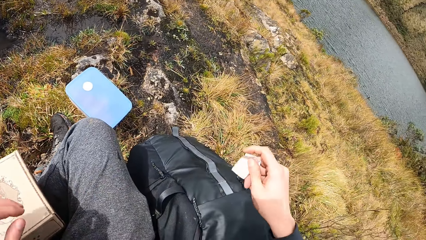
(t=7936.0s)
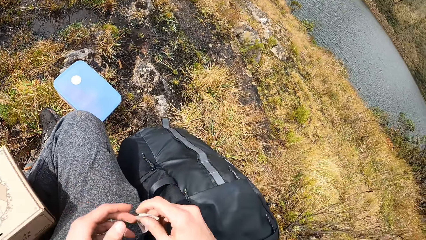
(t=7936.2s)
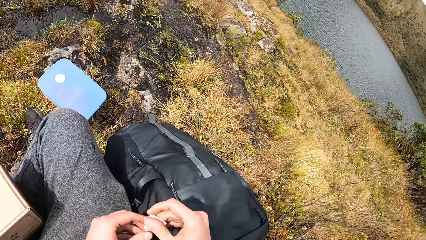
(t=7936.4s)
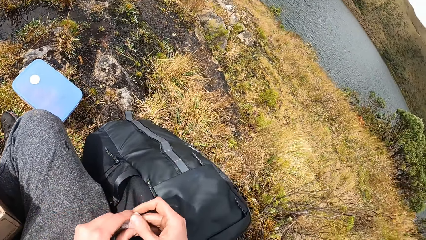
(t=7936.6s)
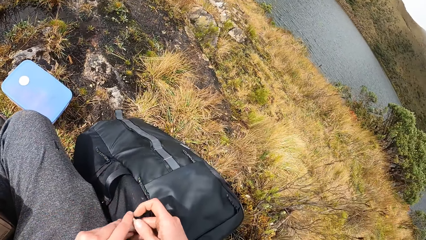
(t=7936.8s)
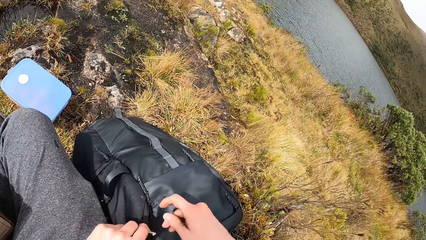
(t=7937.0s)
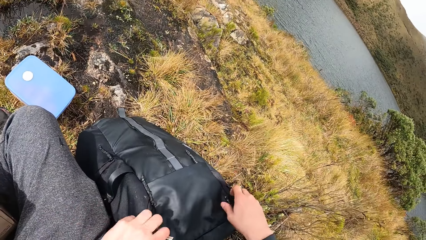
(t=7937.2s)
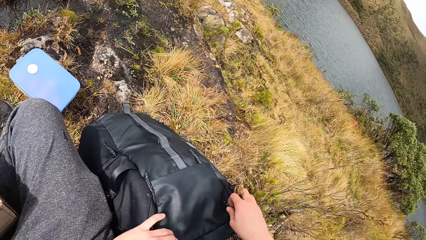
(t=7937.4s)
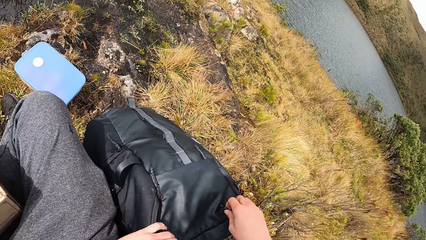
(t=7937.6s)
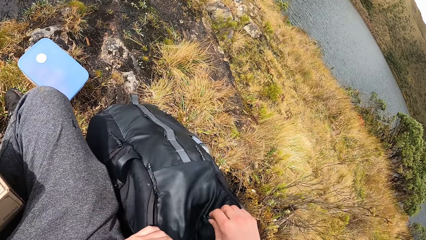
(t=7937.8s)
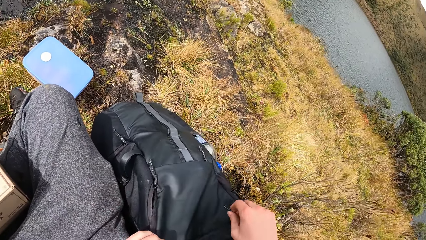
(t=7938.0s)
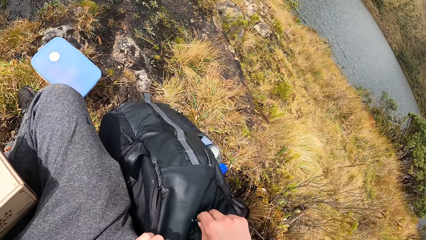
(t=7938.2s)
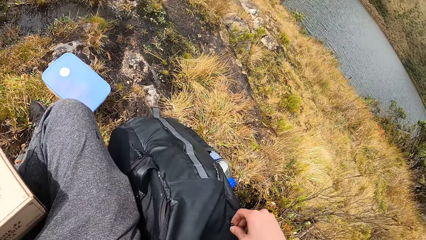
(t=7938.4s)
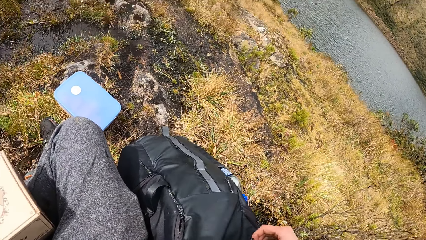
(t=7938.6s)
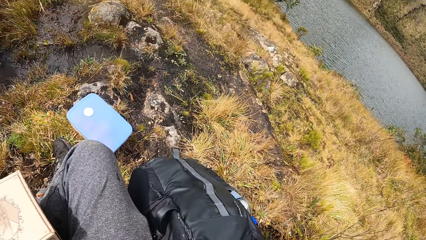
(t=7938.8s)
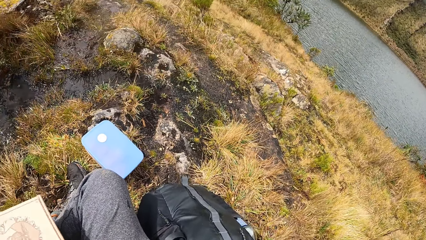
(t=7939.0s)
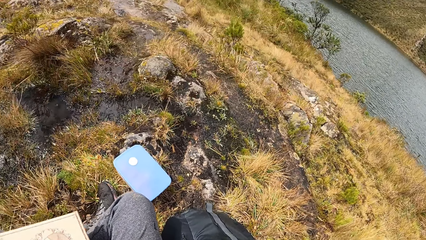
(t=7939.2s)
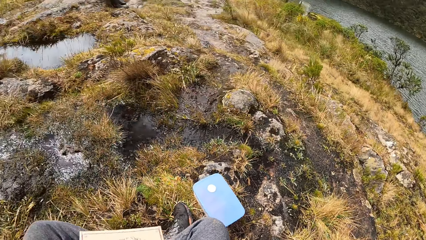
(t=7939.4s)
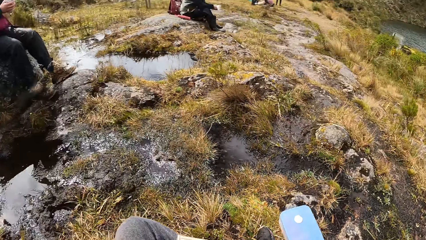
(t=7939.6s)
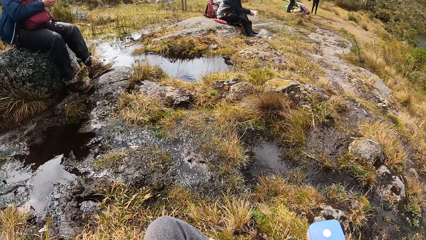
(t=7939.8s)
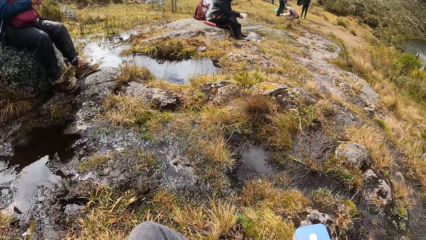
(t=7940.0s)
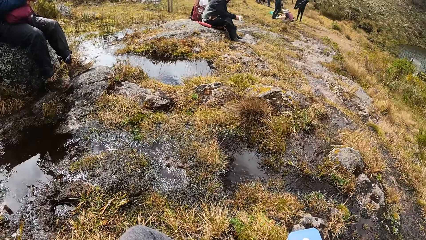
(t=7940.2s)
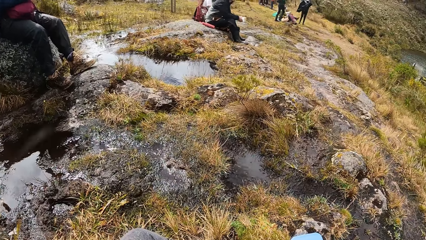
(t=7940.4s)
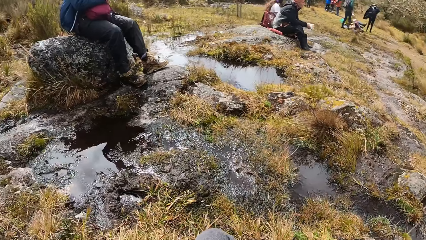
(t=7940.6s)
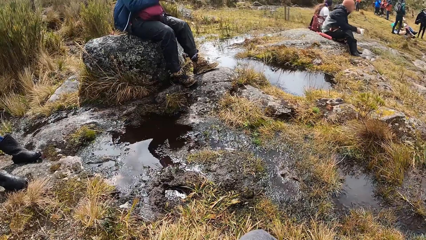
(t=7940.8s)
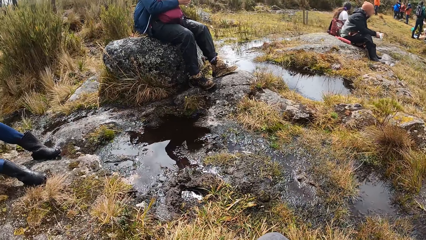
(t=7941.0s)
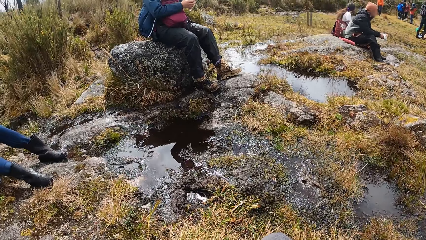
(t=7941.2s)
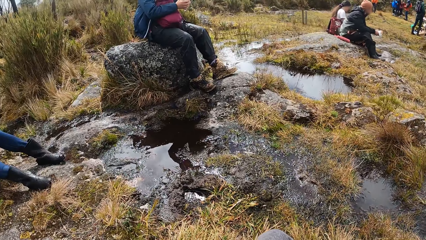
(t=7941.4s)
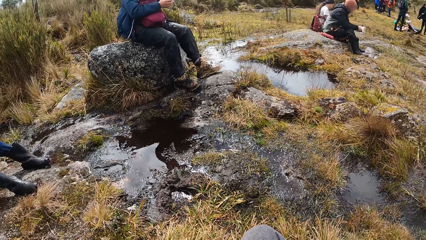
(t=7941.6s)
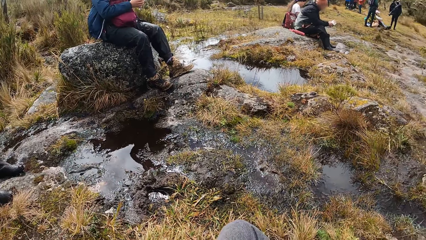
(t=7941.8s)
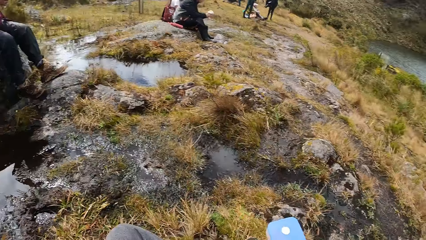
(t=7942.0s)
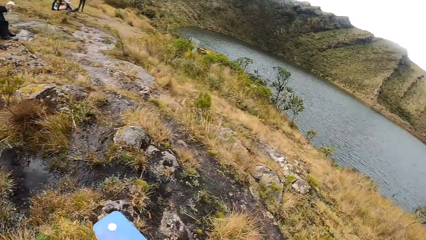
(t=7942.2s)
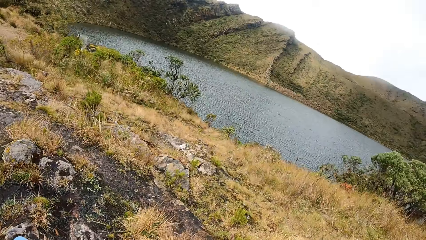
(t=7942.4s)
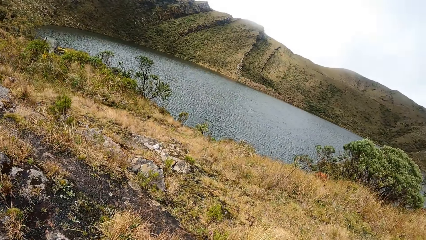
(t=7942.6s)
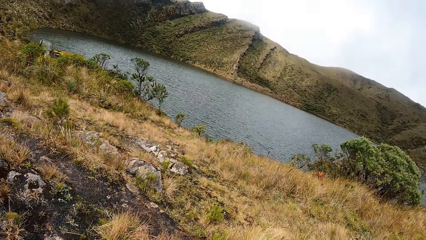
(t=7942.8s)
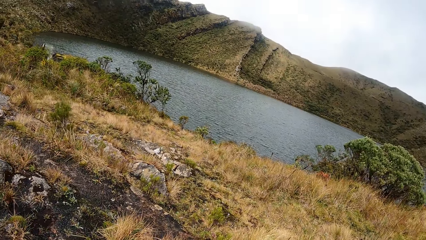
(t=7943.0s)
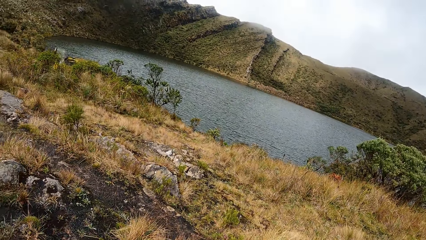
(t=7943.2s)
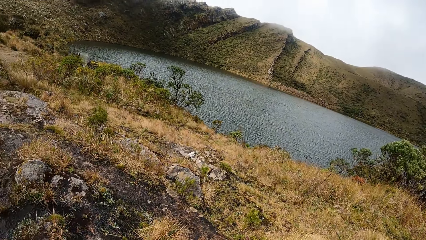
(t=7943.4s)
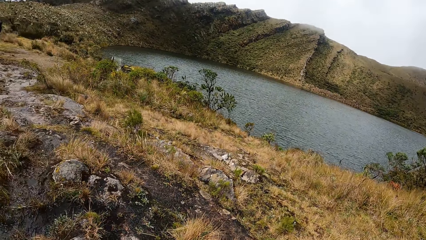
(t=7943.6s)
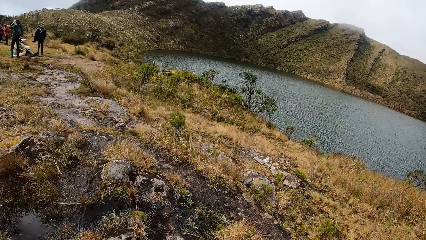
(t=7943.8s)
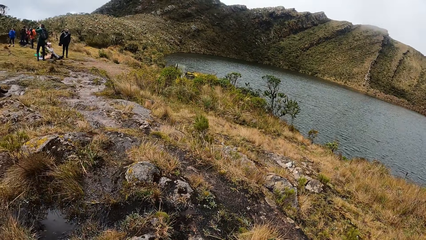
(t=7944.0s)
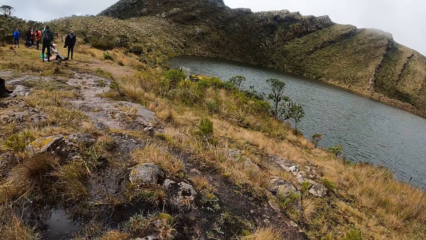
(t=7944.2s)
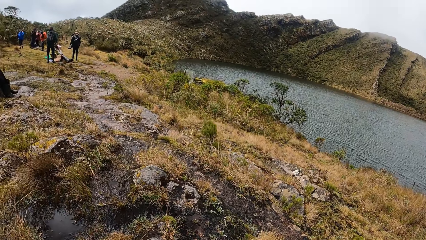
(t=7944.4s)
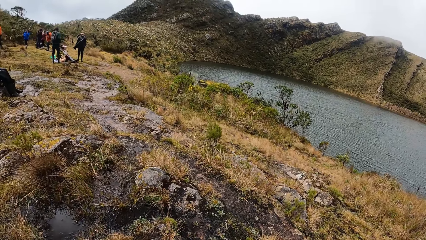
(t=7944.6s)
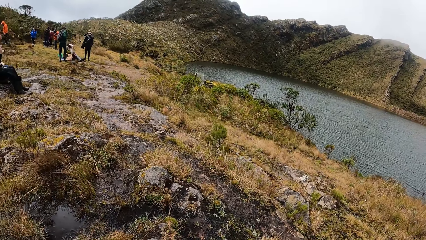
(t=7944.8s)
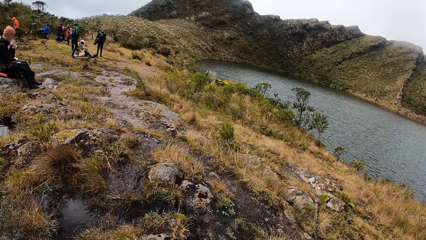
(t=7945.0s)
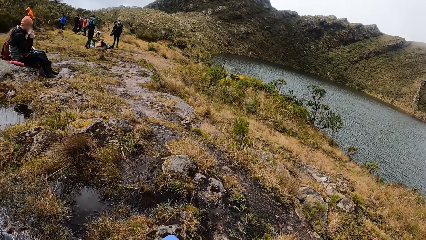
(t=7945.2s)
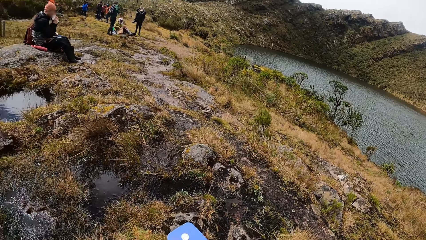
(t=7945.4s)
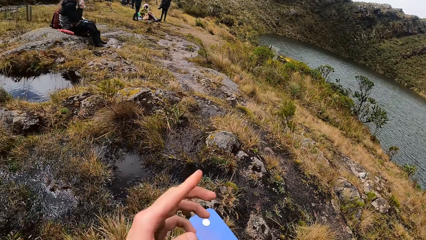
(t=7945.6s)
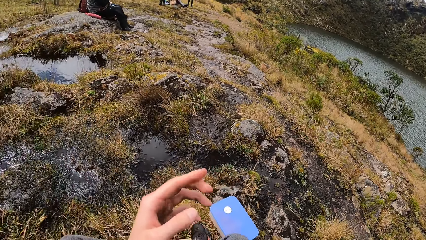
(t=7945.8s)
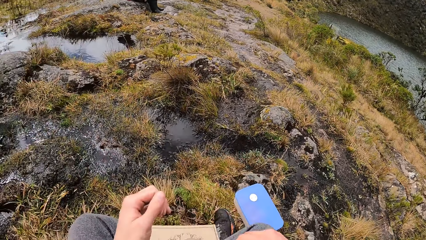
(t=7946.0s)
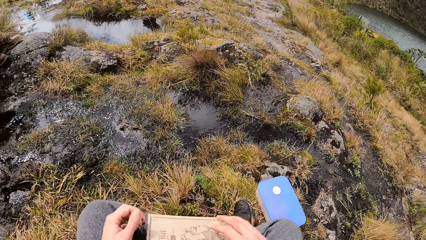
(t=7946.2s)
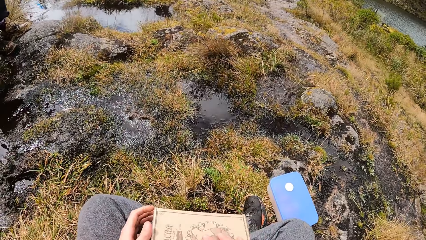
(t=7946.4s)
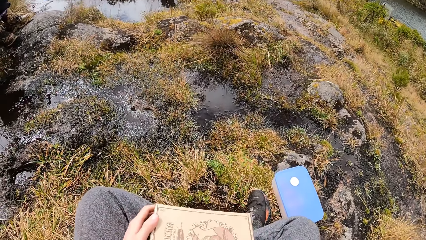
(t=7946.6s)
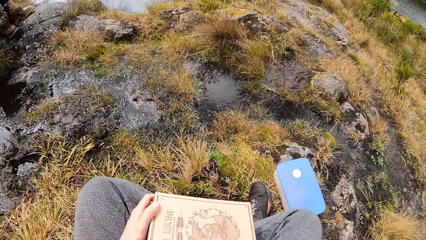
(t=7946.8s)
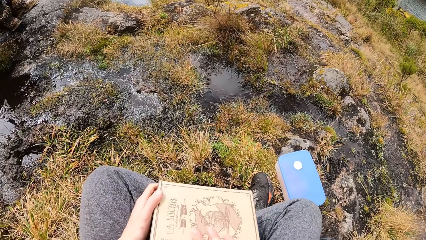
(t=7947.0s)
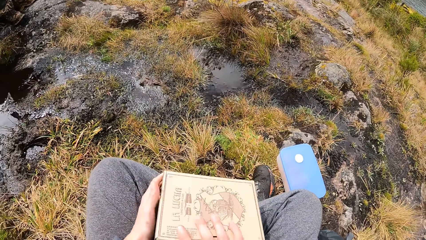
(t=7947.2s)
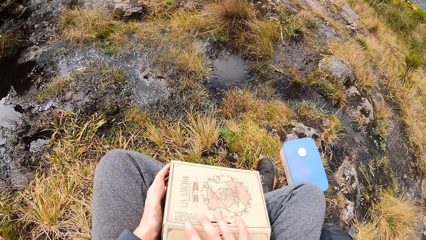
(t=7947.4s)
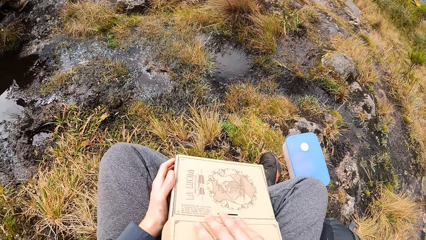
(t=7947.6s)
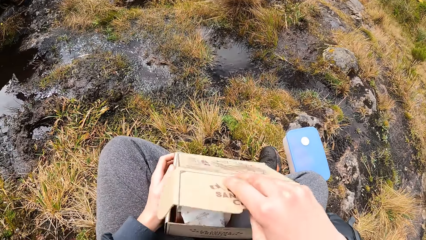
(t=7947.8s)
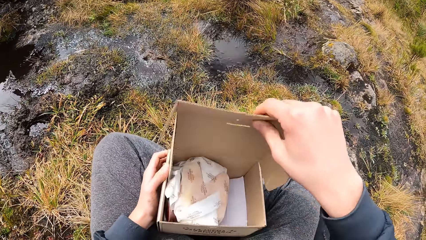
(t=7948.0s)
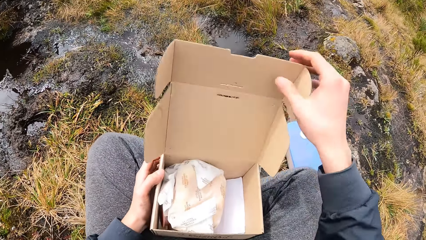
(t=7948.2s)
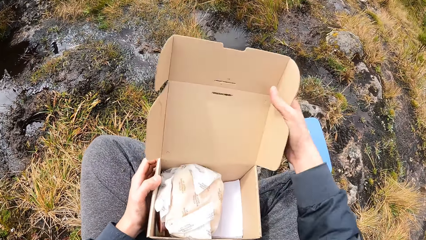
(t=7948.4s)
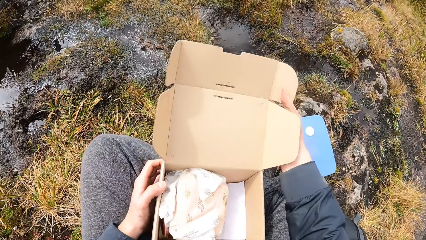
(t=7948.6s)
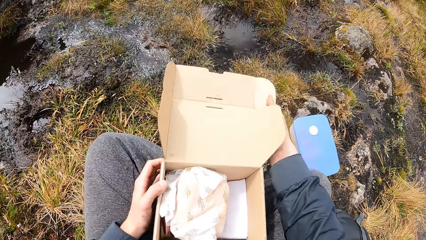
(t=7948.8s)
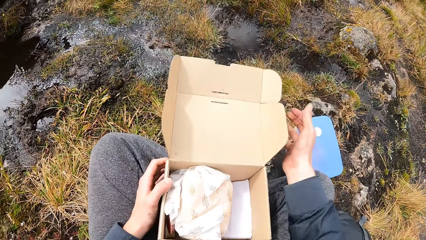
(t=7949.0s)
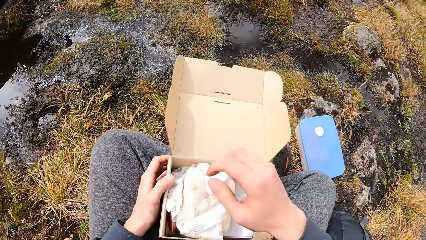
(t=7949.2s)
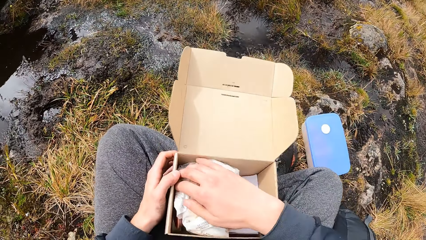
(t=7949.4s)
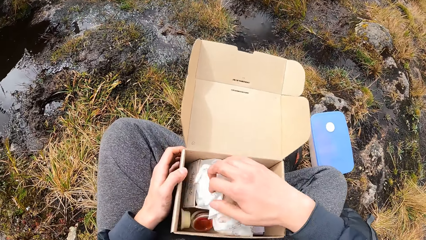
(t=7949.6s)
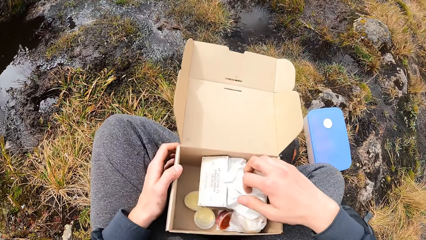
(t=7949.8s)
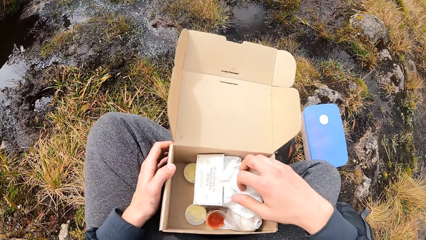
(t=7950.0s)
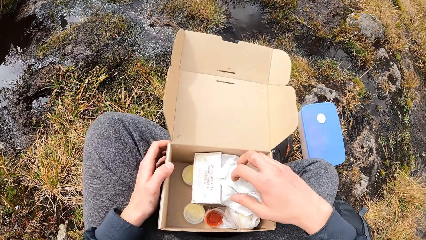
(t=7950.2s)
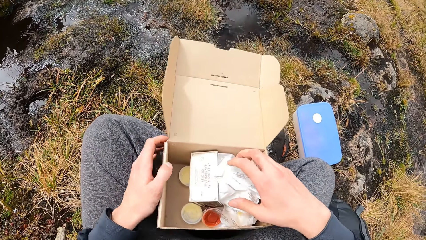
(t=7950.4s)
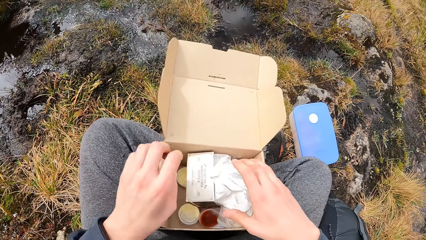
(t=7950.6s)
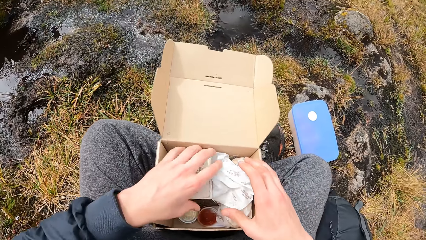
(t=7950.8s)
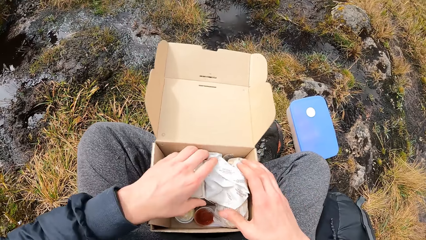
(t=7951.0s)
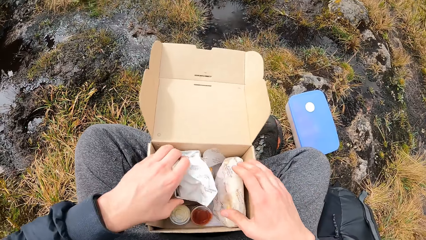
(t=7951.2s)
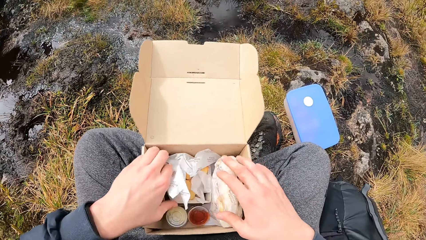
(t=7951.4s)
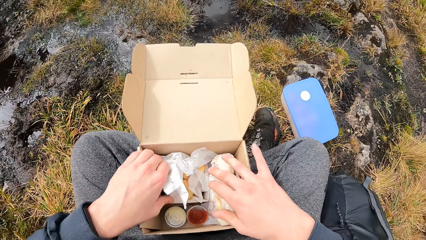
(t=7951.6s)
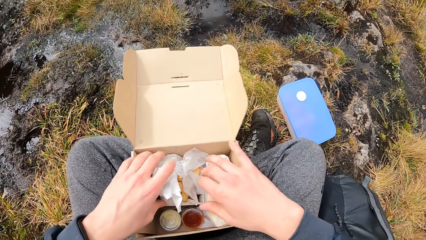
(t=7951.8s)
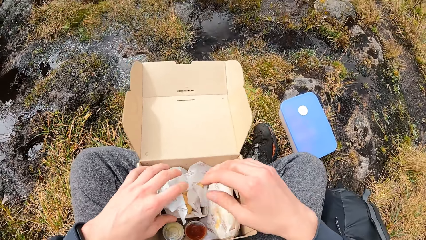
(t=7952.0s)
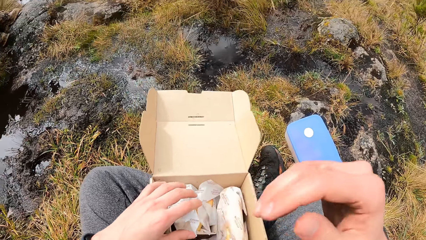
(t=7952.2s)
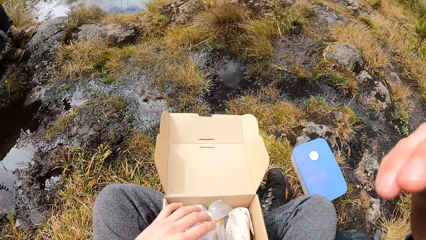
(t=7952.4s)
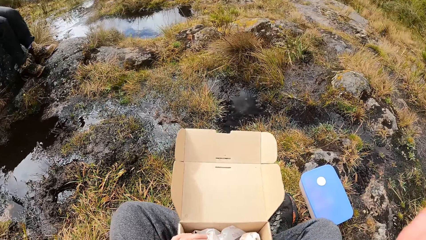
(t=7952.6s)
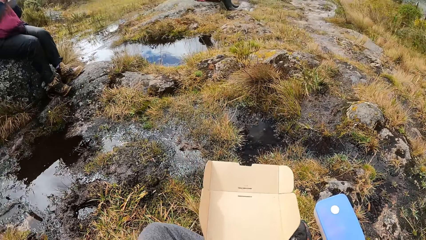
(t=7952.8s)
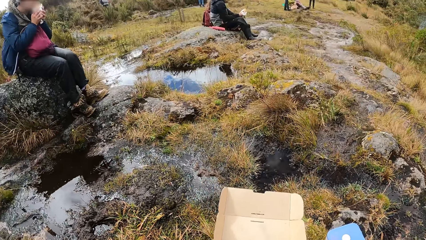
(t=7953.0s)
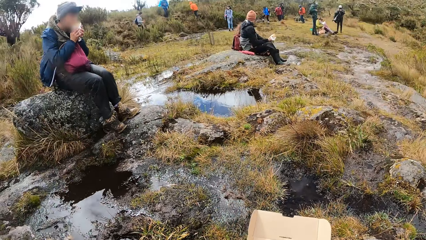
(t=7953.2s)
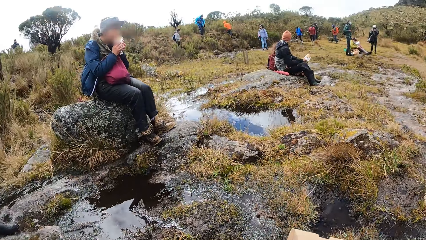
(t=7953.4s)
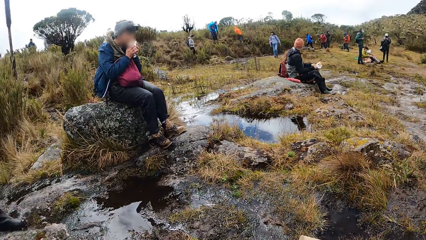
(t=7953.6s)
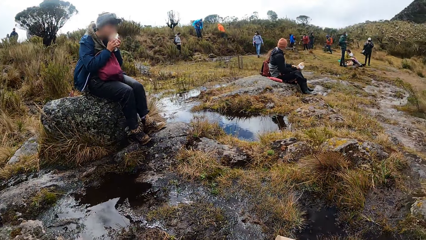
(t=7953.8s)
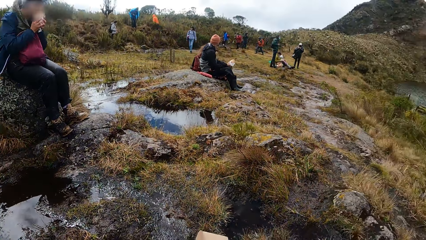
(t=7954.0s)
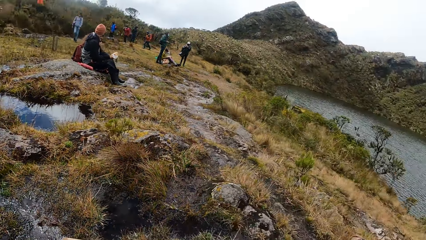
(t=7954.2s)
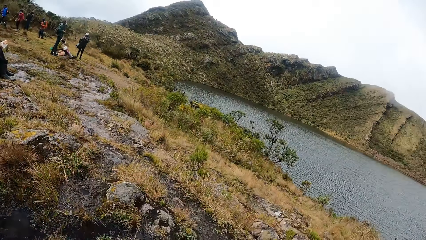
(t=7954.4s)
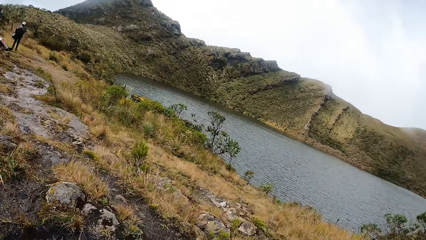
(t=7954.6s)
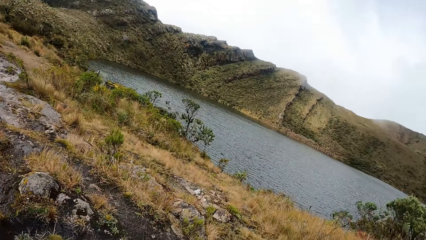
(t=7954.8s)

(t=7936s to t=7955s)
The camera wearer opens his bag with both hands. He opens the carton with both hands. He sorts some pastries in the carton with his right hand. He raises the hand. A woman eats the spring roll with both hands.
